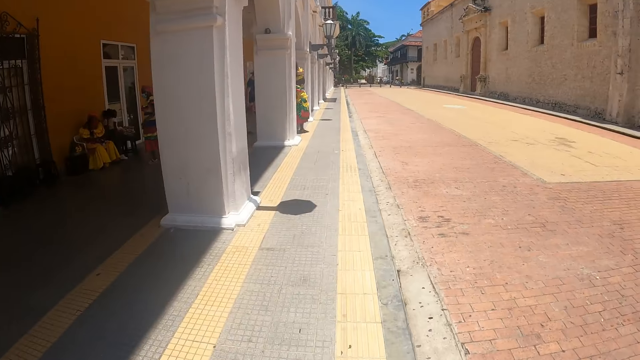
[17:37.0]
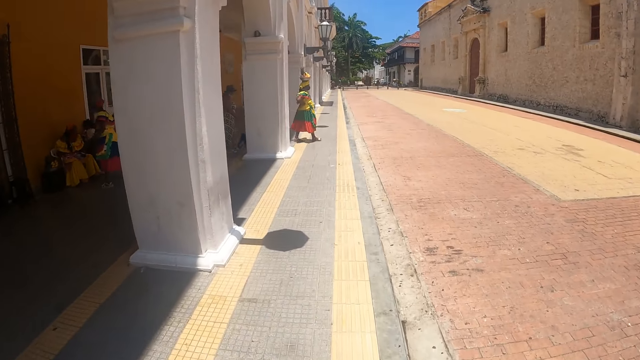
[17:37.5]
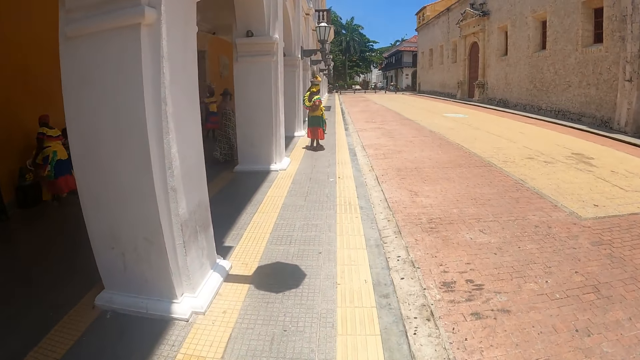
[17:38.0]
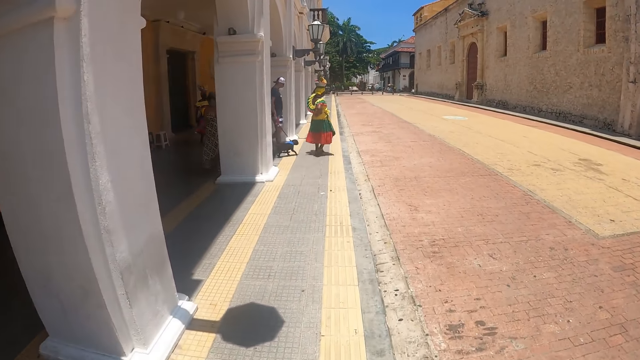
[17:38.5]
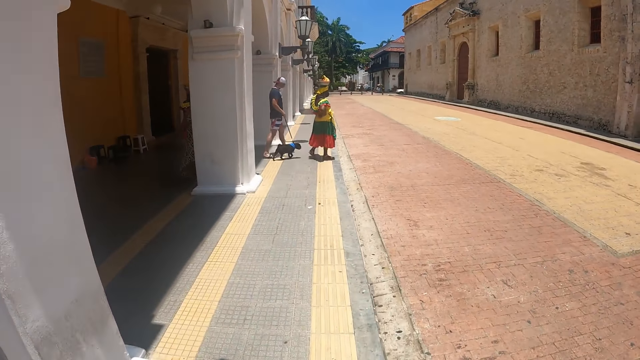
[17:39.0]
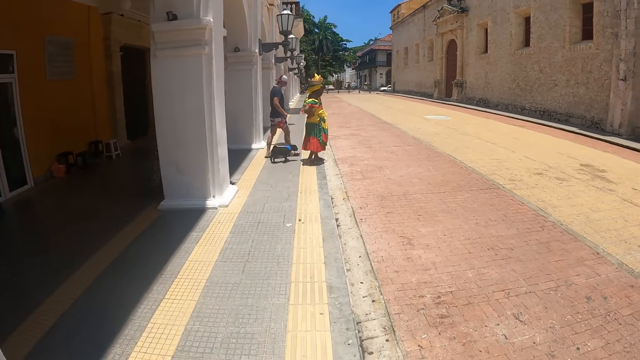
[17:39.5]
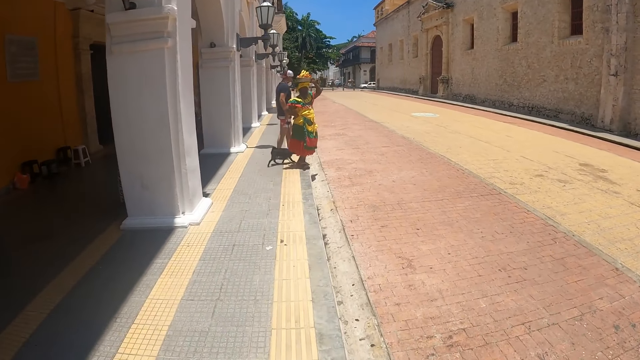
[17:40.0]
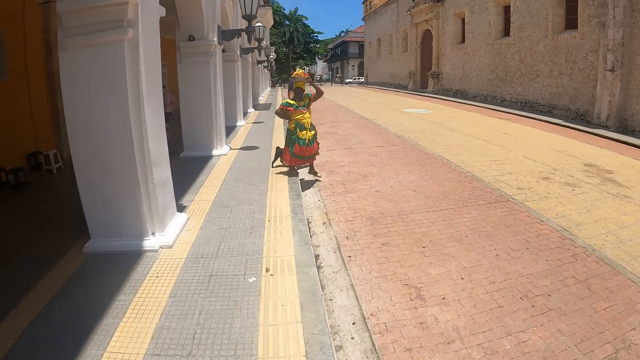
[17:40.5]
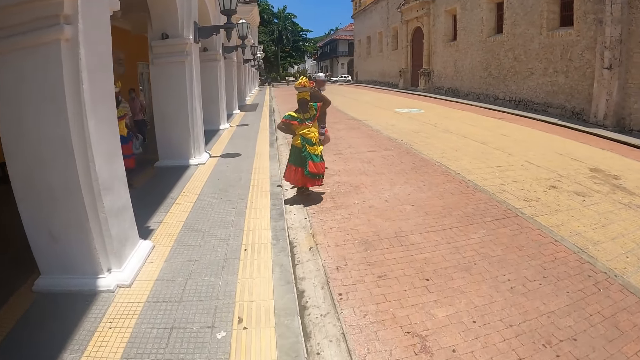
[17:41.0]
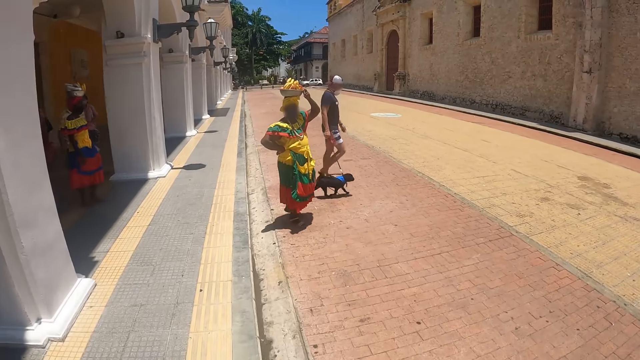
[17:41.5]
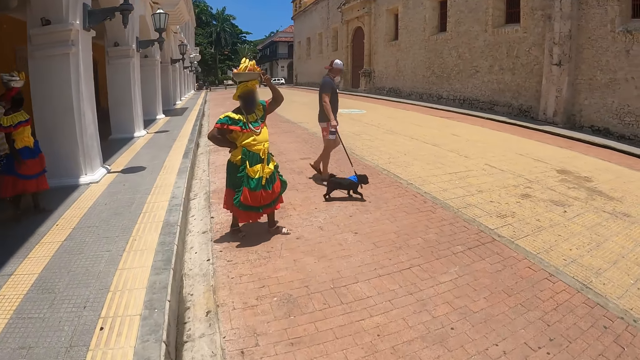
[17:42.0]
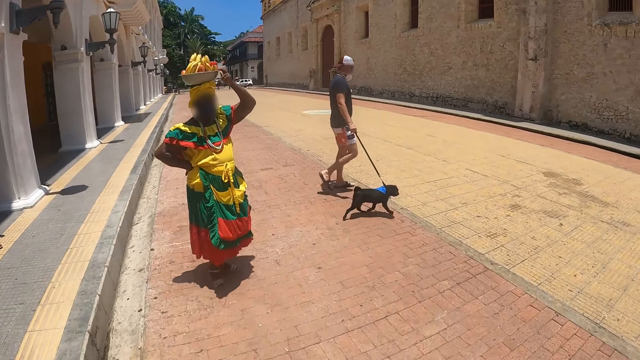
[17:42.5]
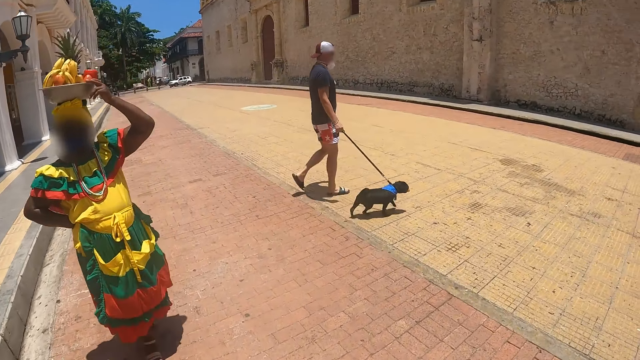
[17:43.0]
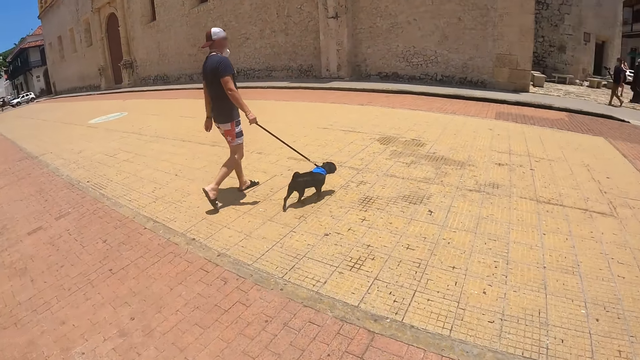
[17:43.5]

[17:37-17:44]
The camera wearer walks on the streets.

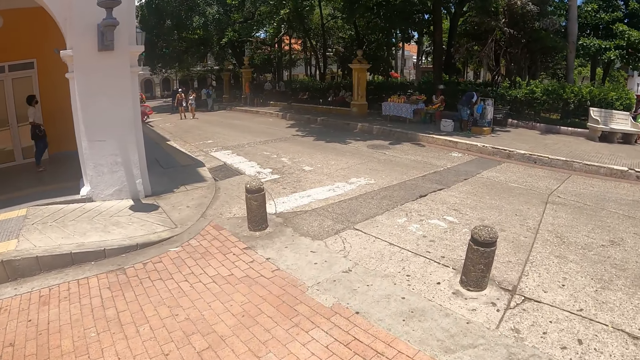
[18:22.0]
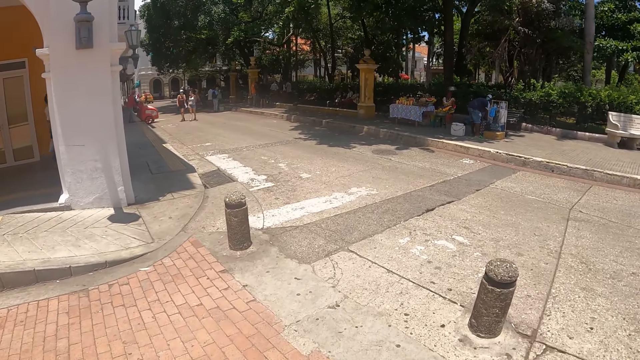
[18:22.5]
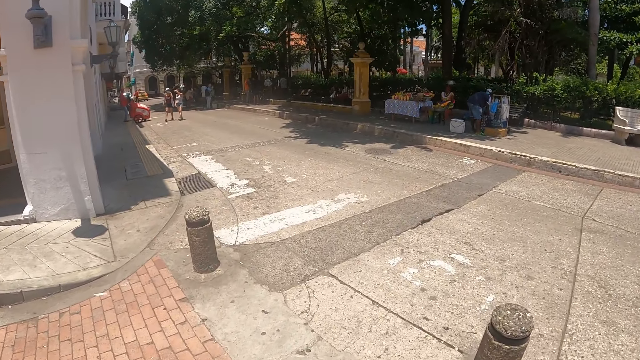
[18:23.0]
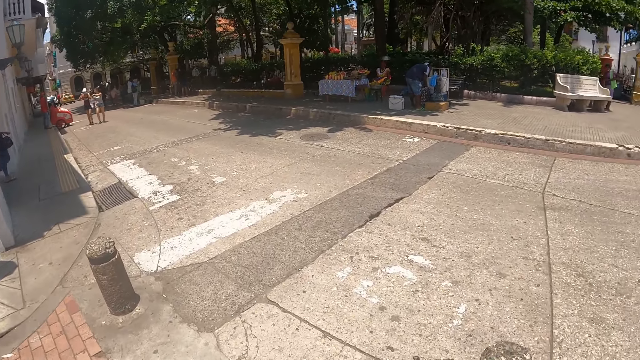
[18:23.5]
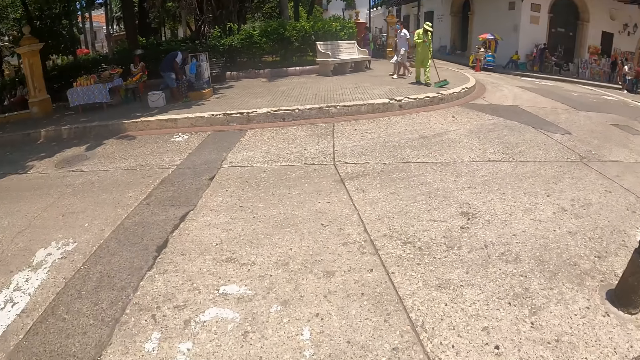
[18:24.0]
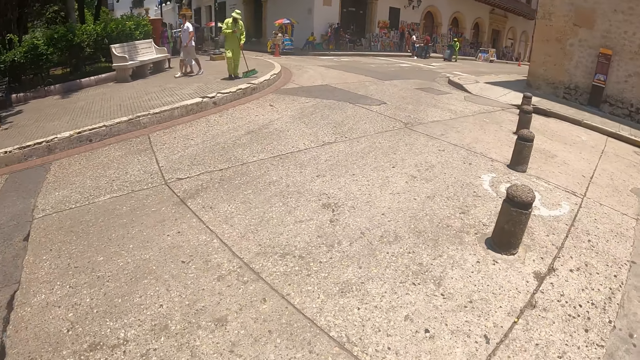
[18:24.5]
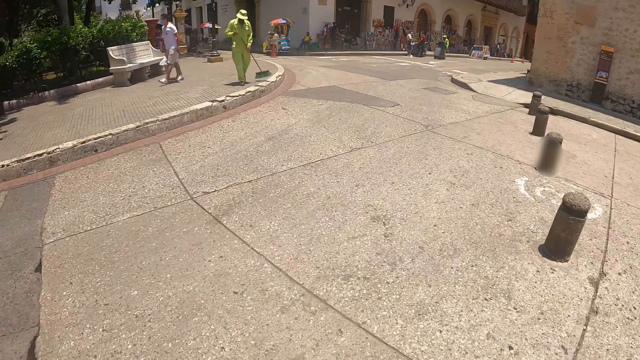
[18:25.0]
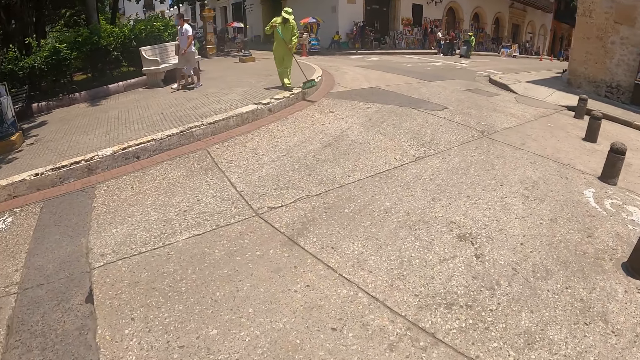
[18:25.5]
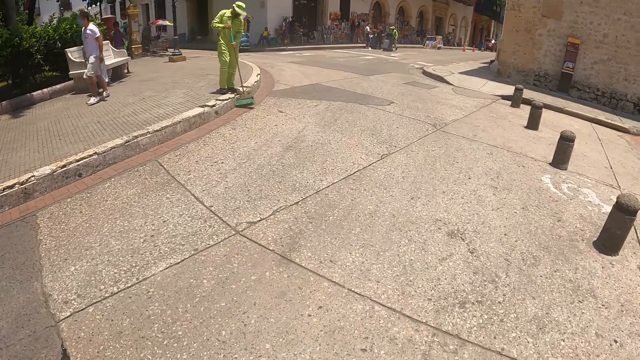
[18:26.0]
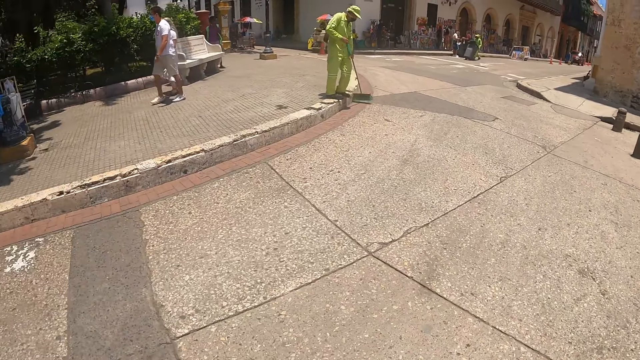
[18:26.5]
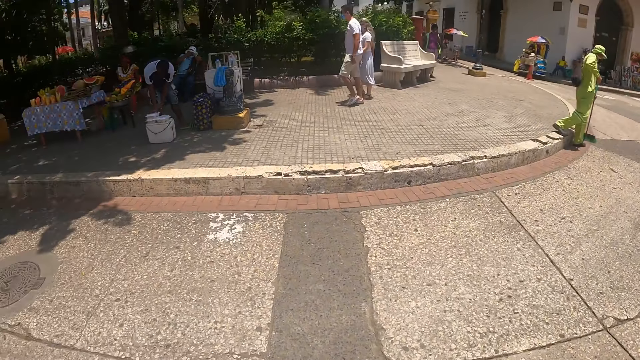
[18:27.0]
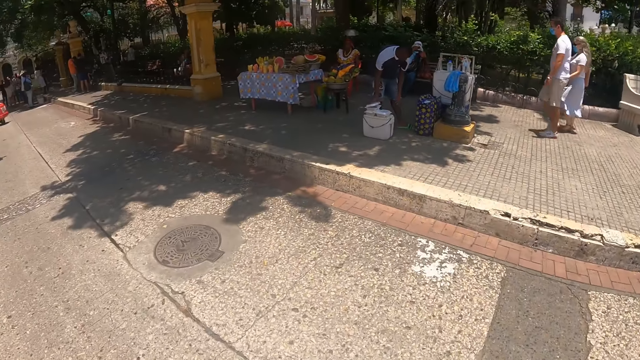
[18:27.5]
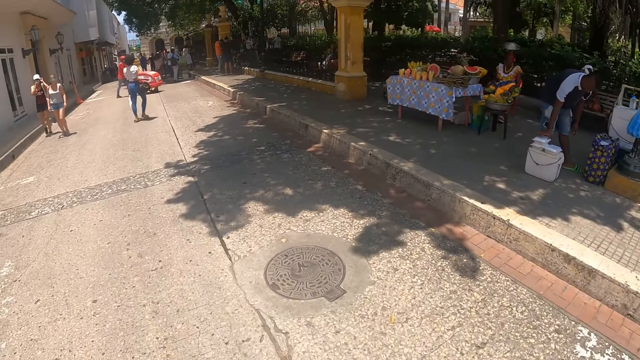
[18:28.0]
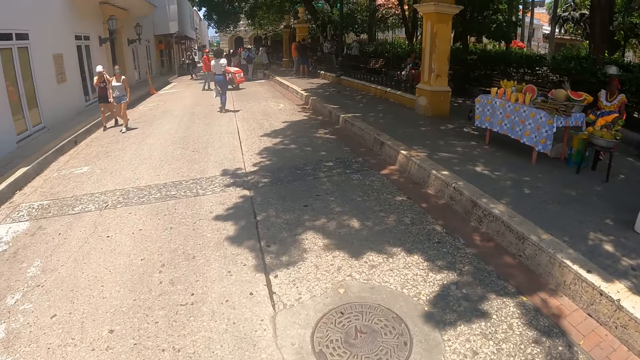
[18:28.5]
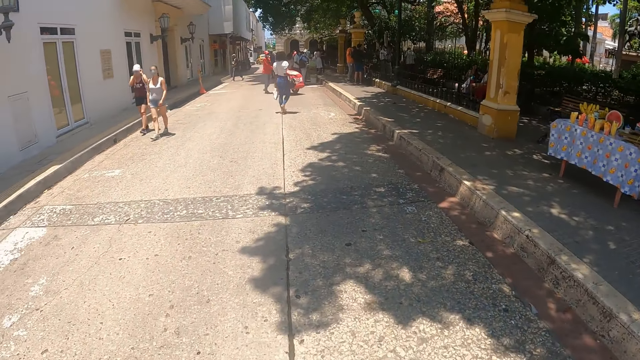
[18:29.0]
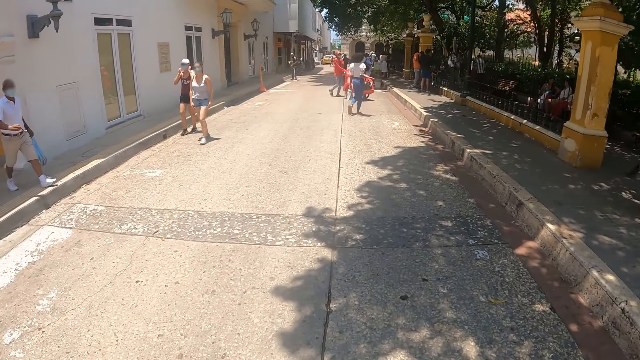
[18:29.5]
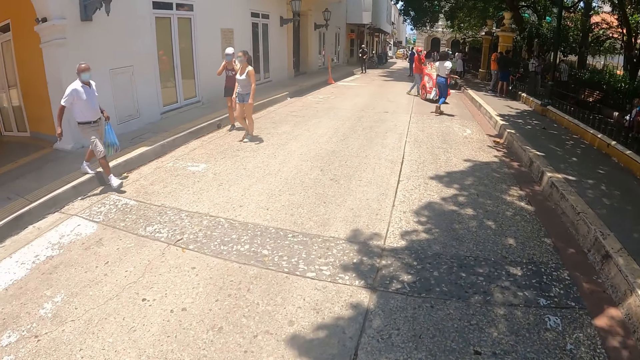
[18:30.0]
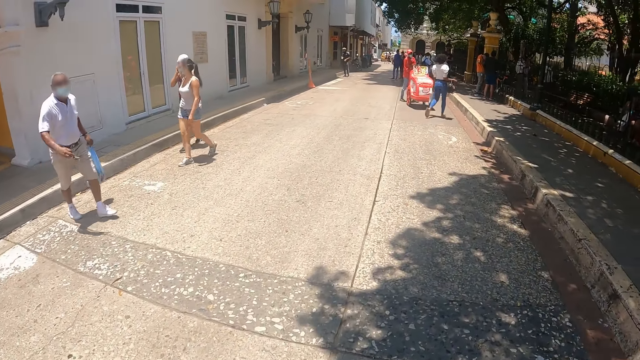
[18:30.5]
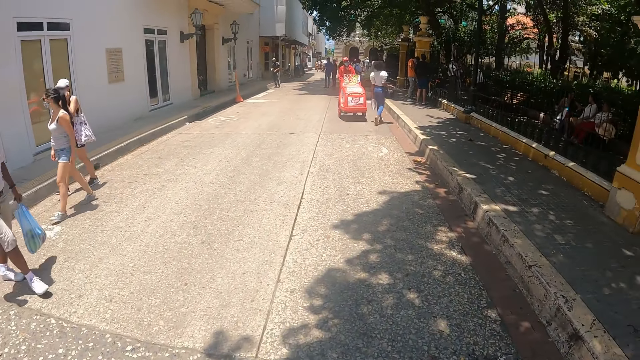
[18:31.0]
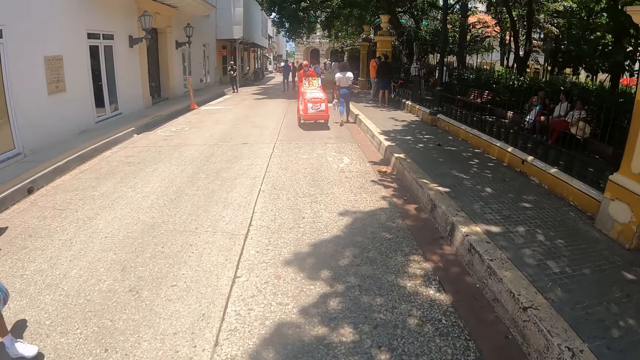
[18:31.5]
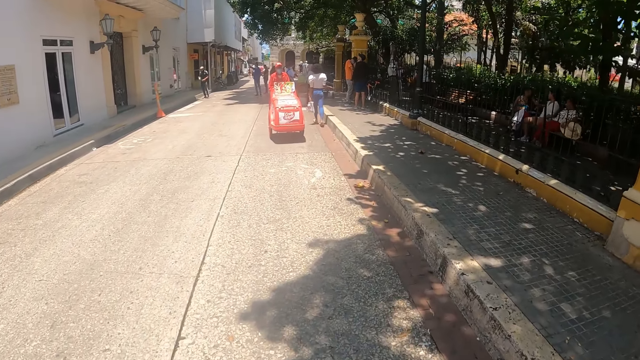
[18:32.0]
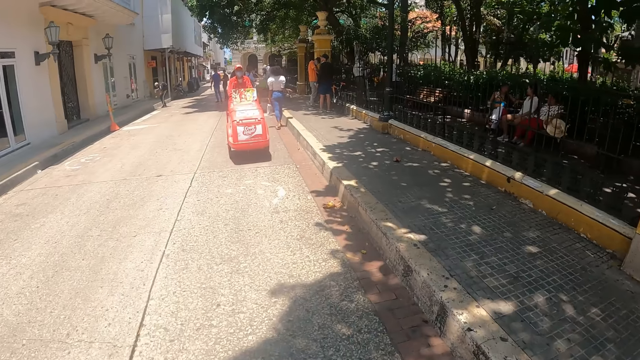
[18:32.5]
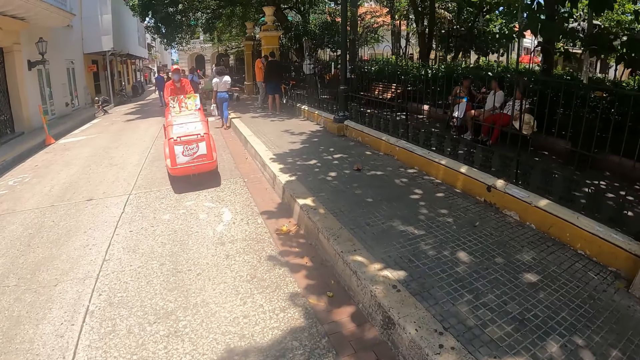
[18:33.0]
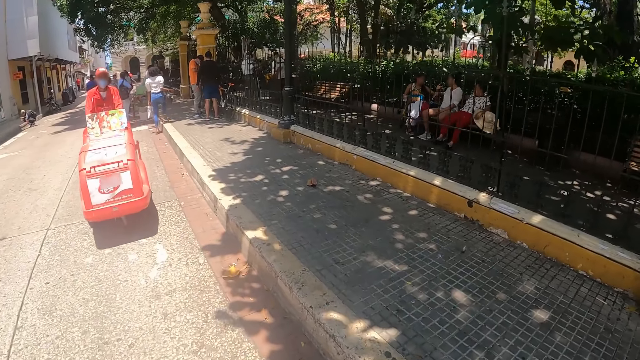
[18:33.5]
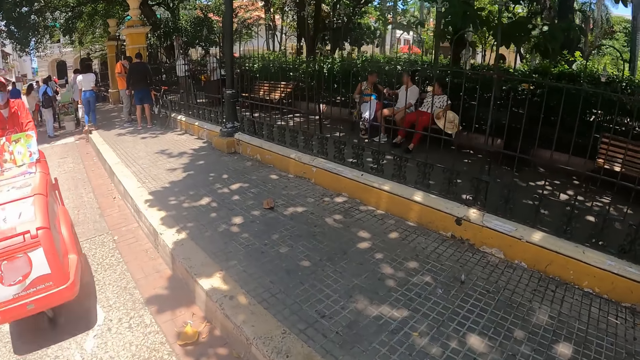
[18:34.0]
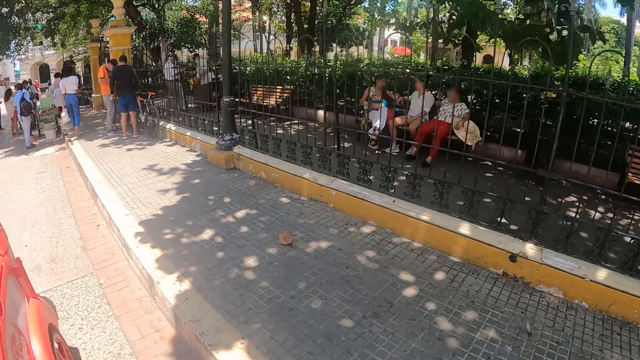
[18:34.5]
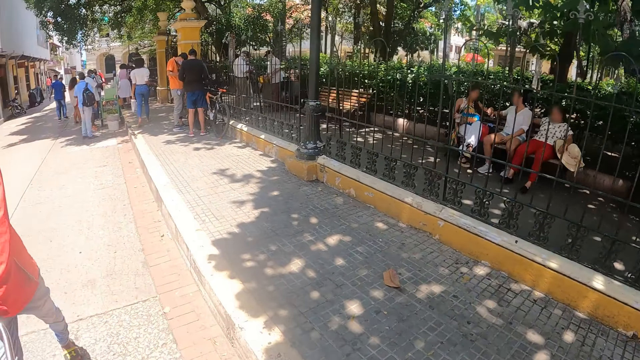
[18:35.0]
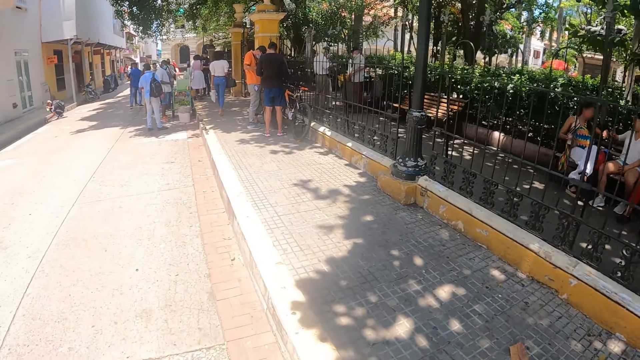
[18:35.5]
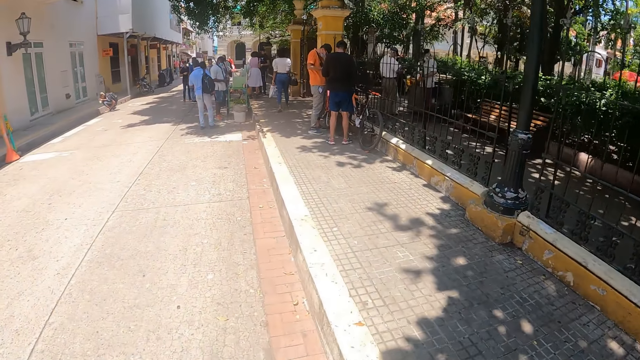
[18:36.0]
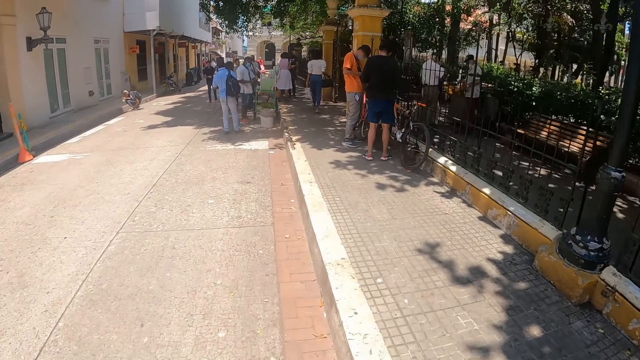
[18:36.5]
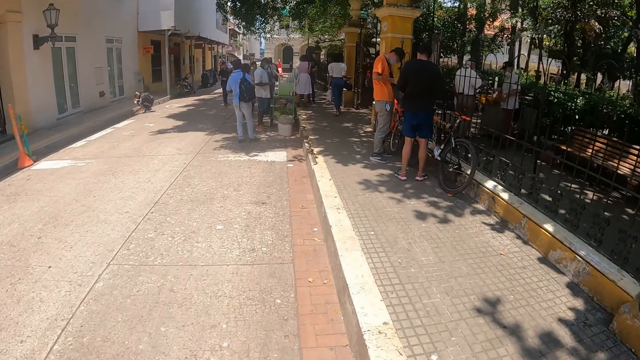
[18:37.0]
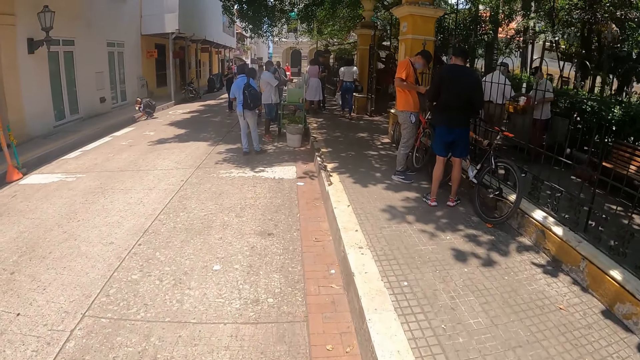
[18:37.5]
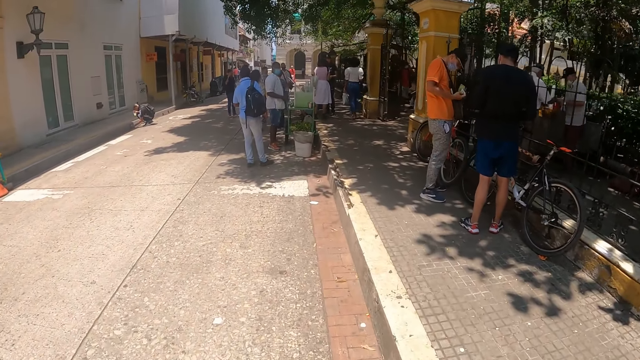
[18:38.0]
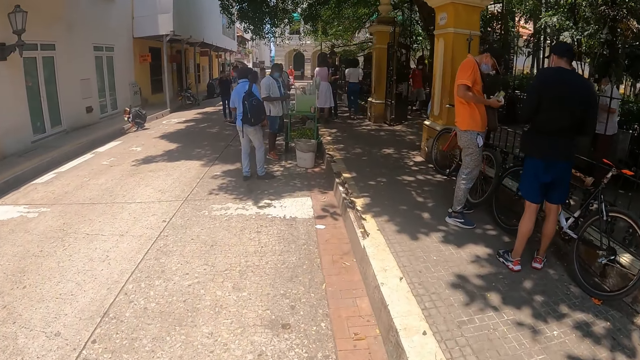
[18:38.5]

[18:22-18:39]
The camera wearer looks around. They walk on the road and walk around.
